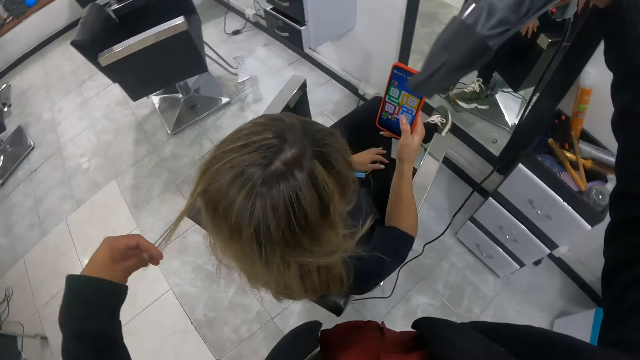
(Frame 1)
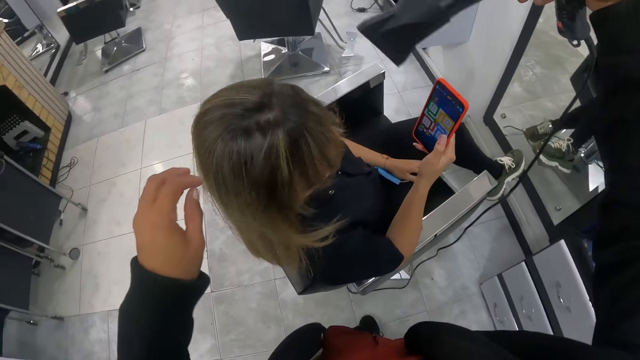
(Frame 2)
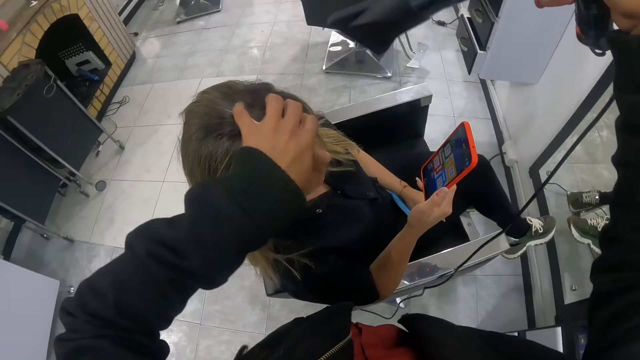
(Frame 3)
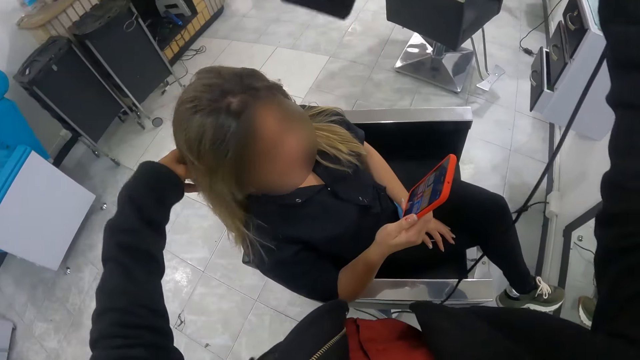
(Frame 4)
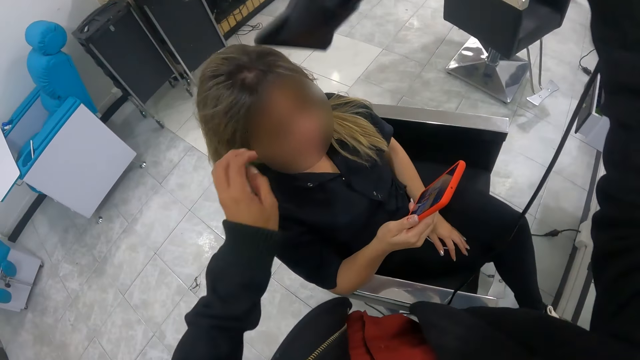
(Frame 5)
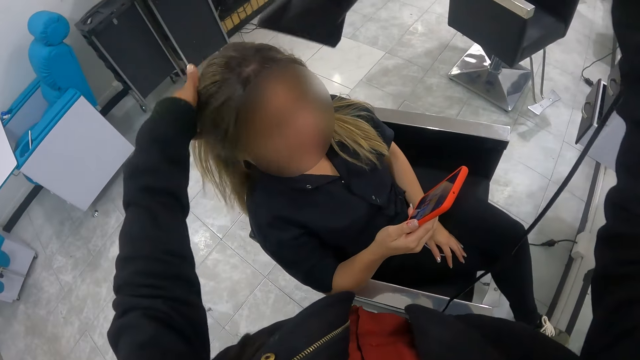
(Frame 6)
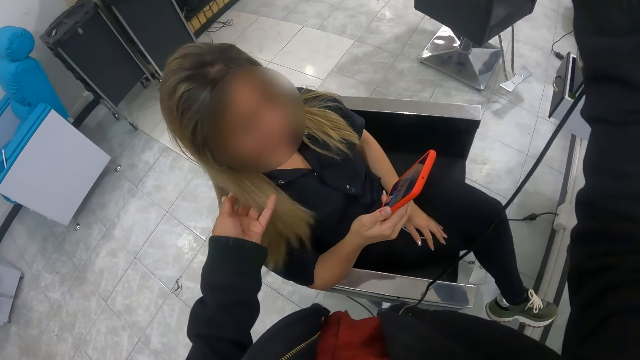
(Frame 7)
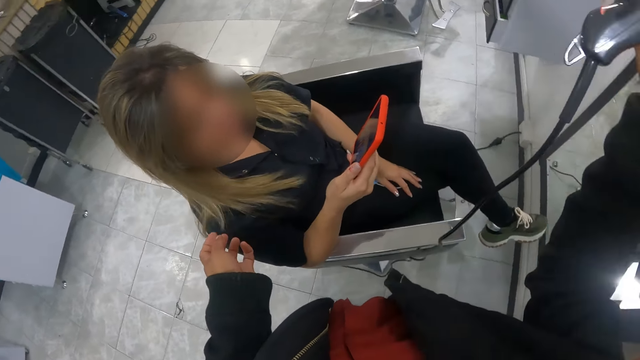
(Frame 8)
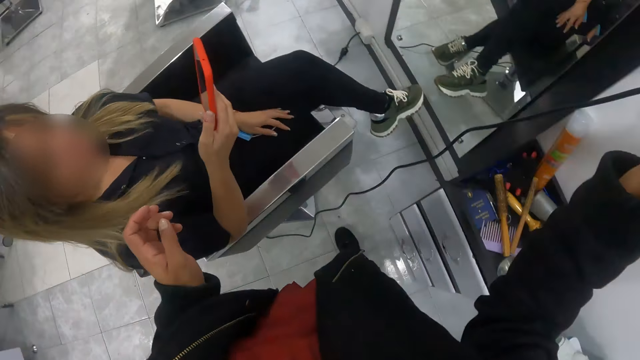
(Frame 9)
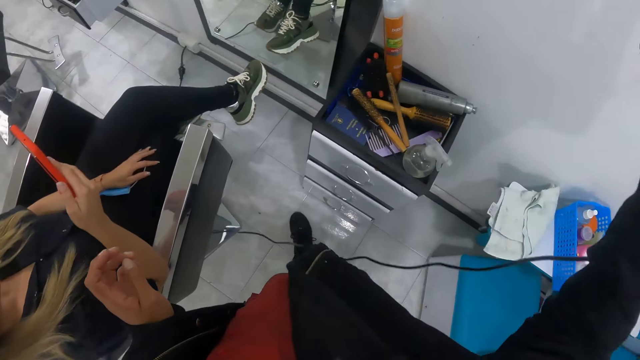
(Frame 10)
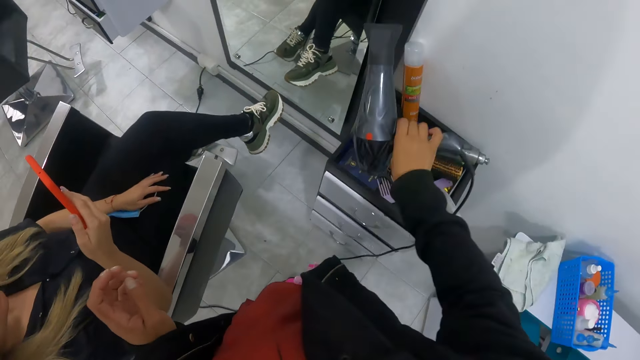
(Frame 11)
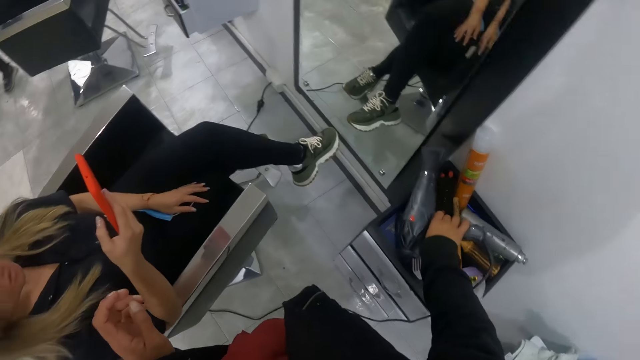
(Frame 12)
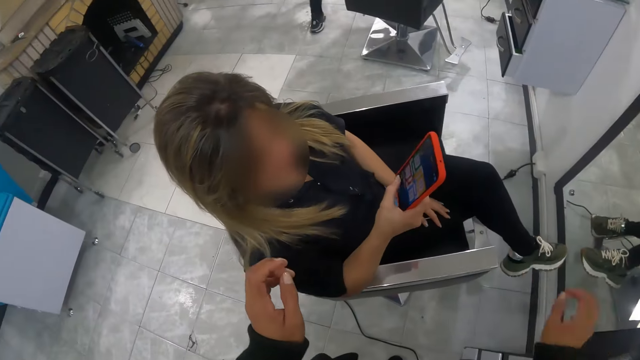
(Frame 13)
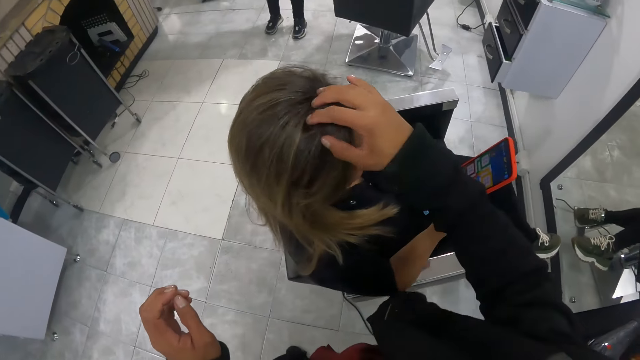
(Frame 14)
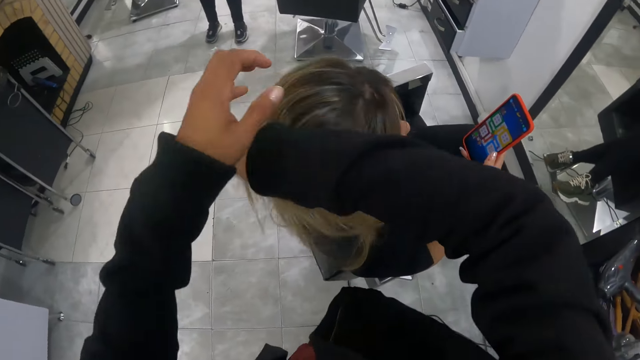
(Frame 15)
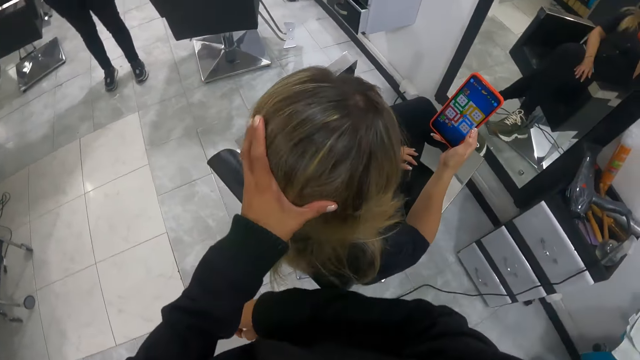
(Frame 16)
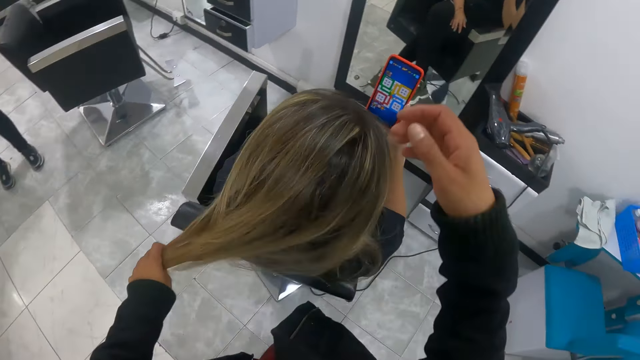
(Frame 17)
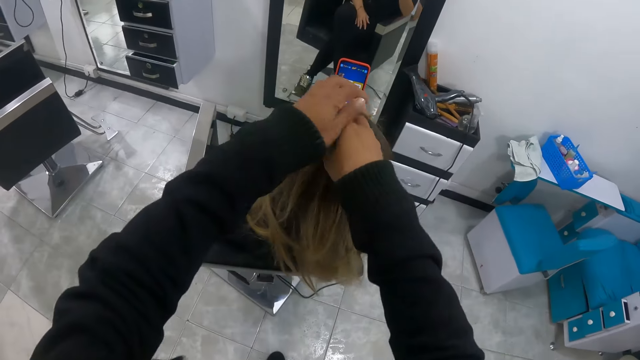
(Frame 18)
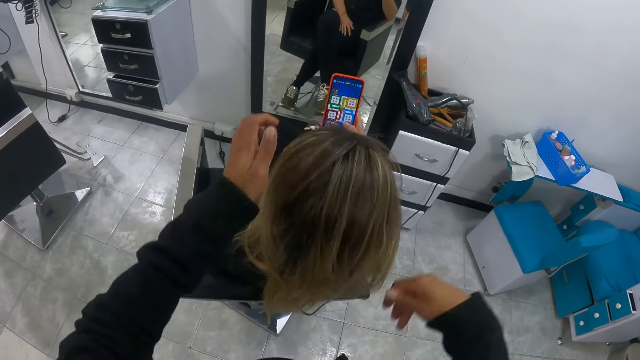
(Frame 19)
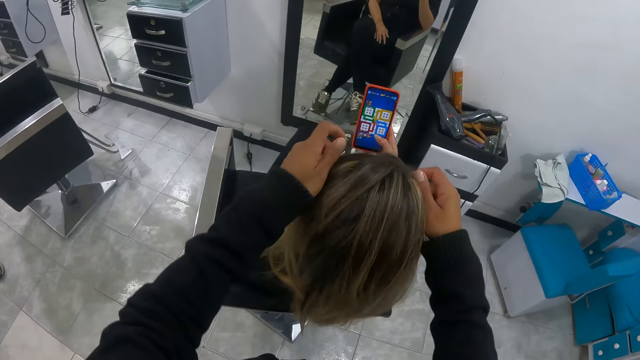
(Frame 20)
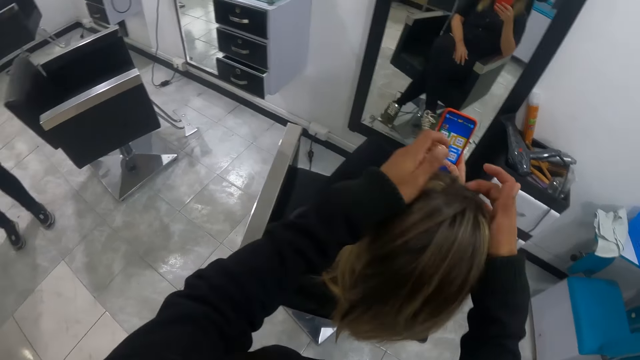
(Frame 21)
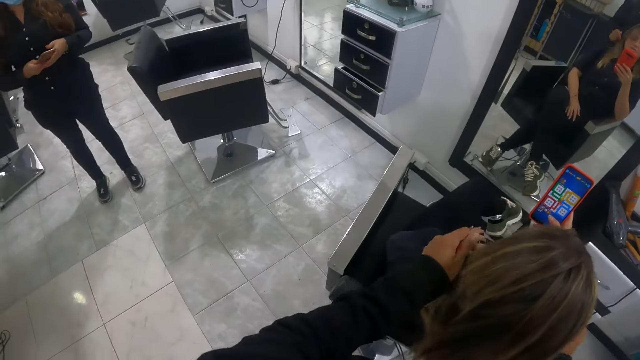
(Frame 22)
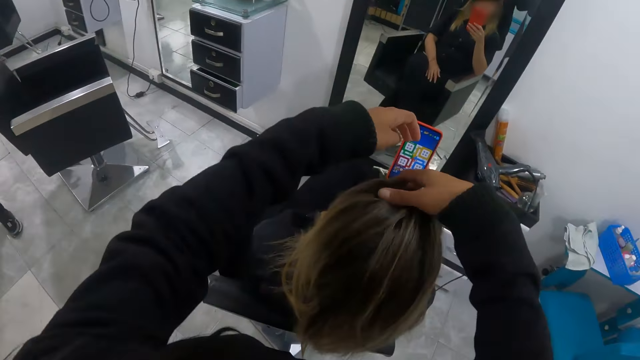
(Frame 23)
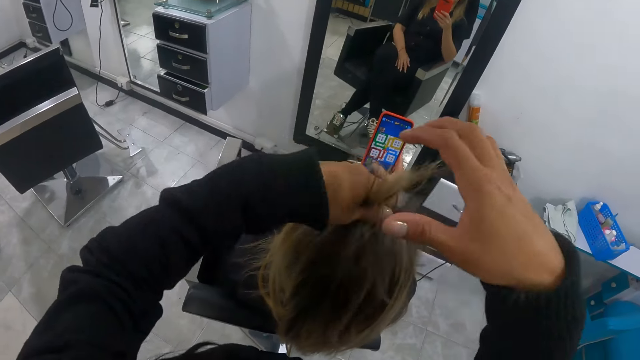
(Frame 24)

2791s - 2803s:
The camera wearer places the hair dryer on a shelf with her right hand. She brushes a woman's hair with her hands.

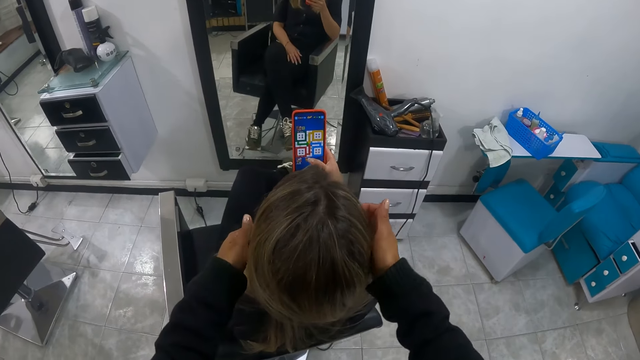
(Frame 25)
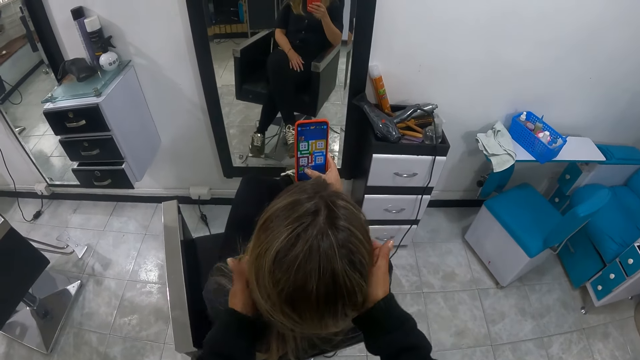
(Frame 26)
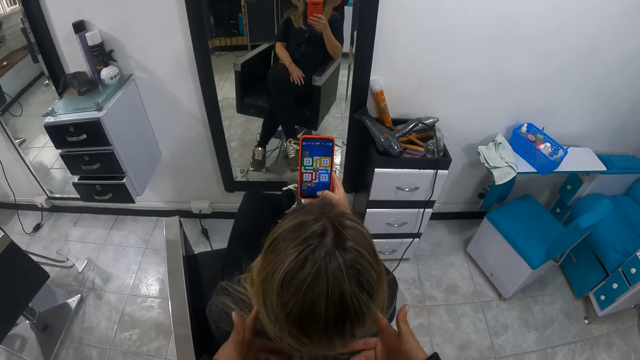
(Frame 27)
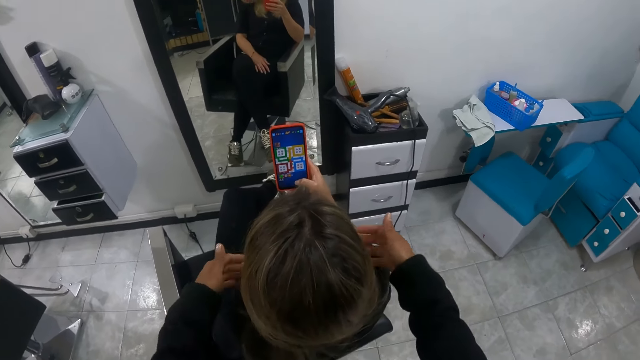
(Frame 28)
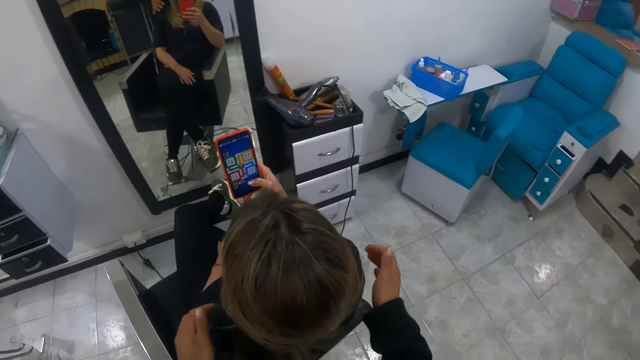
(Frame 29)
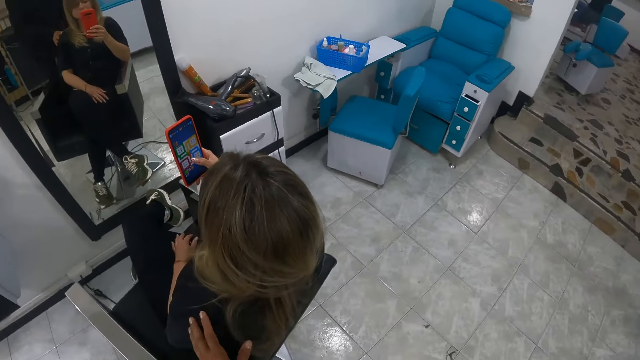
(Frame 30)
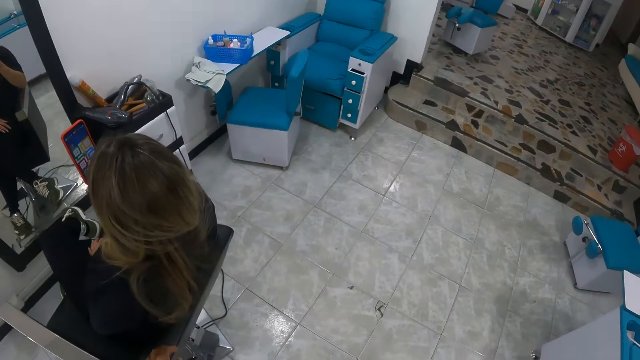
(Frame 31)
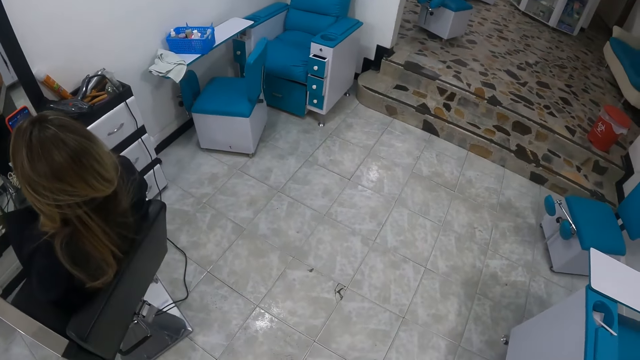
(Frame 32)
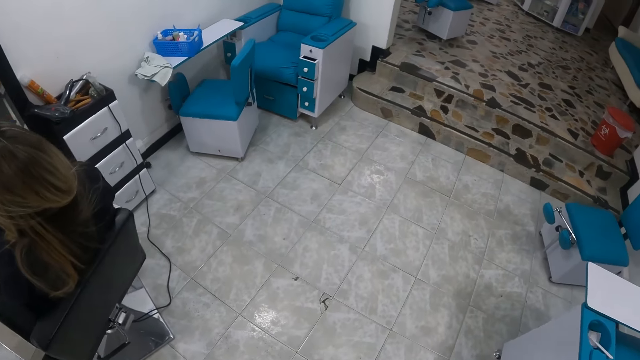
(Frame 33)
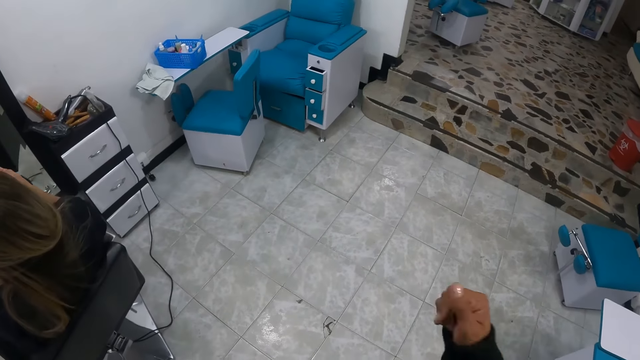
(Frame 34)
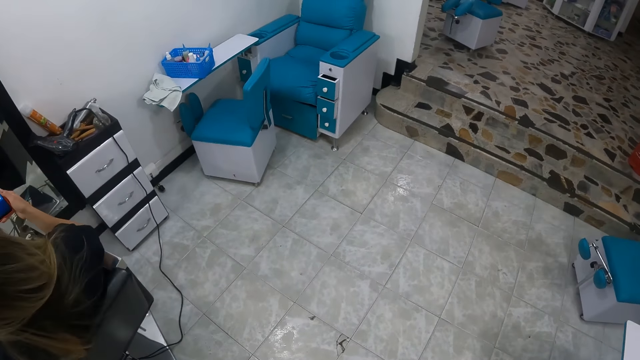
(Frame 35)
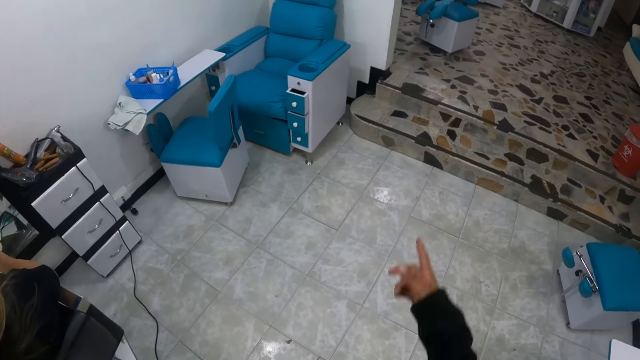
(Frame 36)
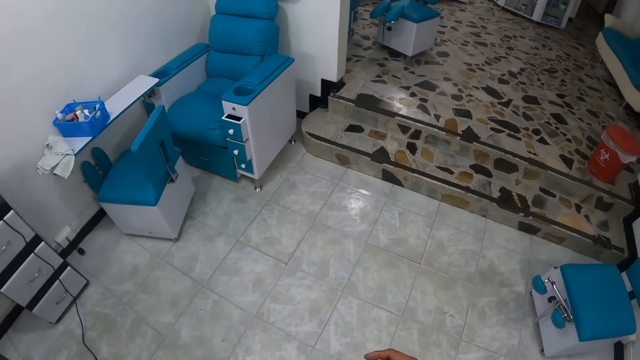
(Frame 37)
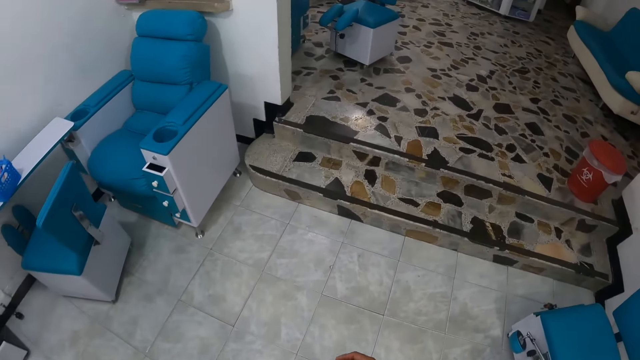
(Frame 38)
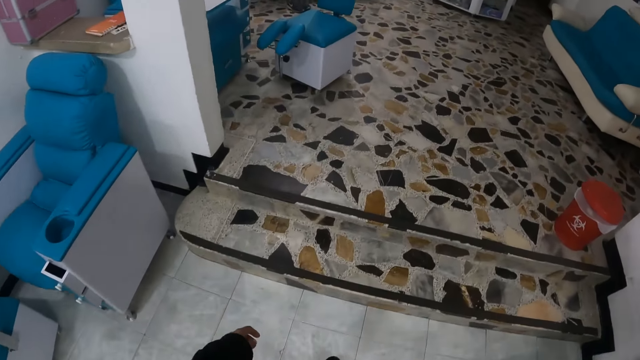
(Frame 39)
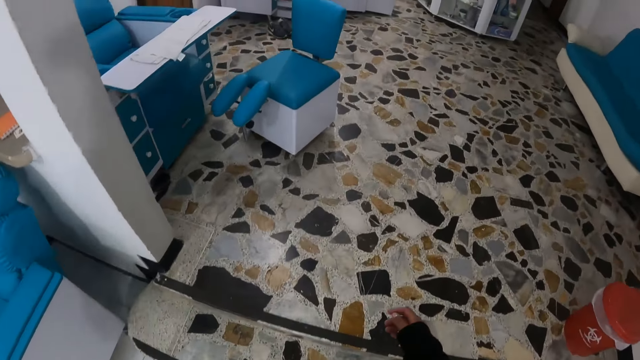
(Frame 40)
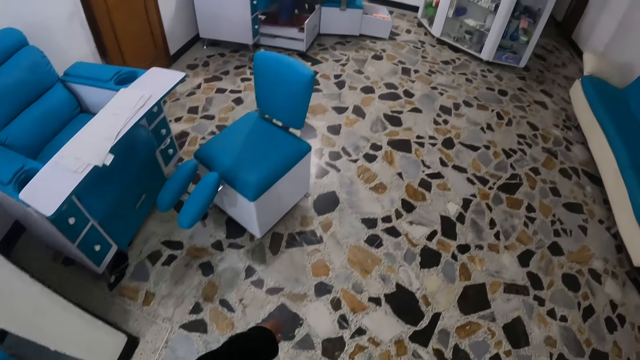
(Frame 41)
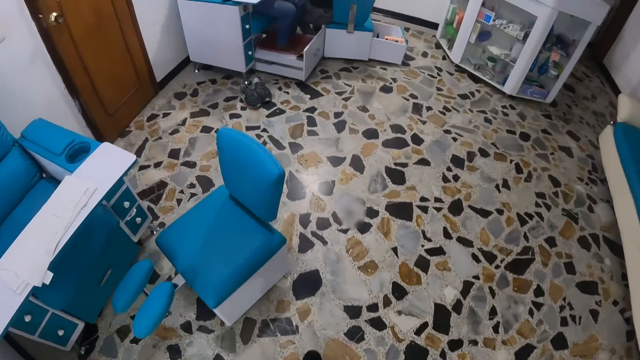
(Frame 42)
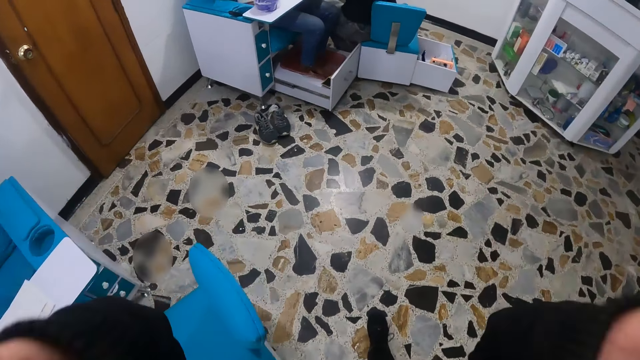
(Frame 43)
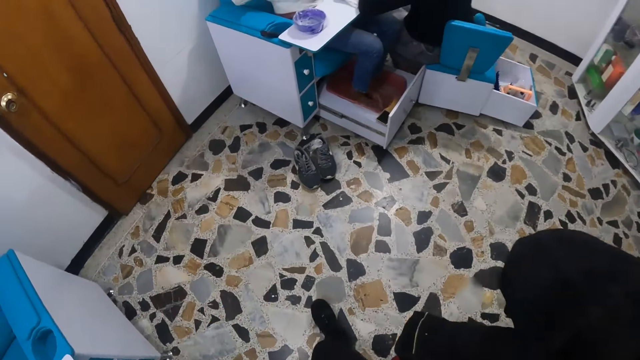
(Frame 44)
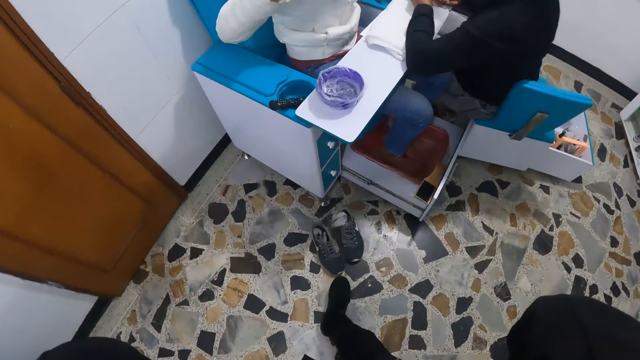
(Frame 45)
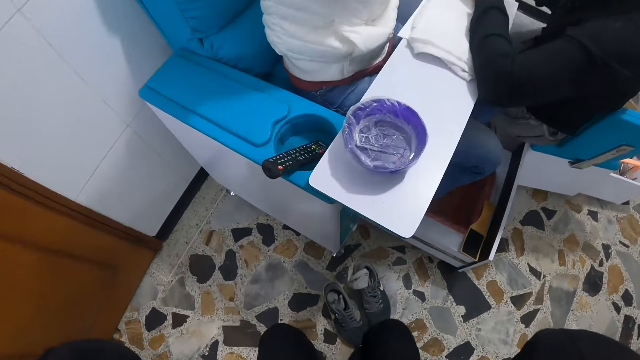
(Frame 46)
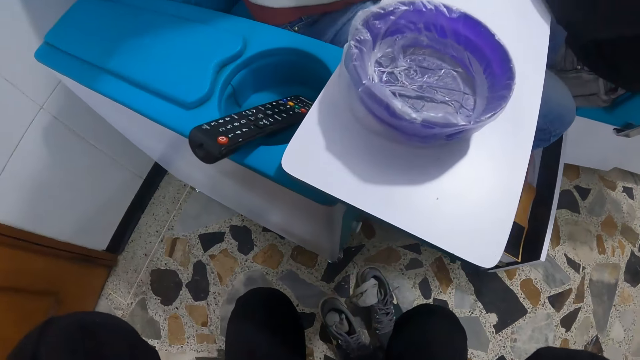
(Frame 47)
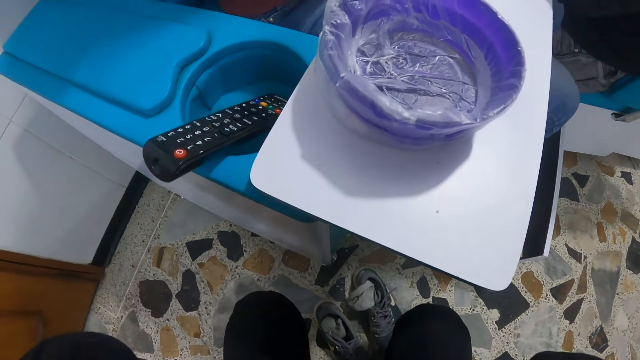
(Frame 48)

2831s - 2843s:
The camera wearer removes her hands from the woman's hair. She raises her left hand. She walks towards the right part of the salon. She adjusts her camera with her hands. She kneels down.
